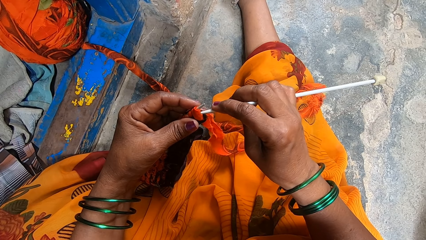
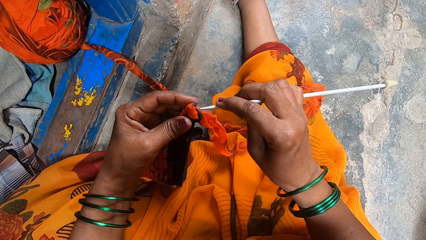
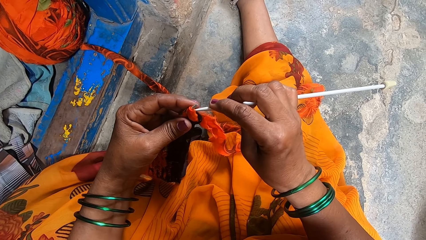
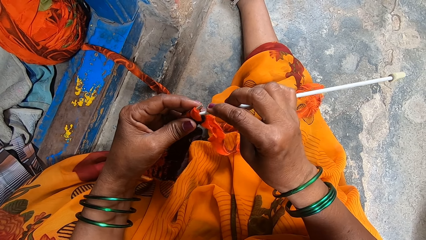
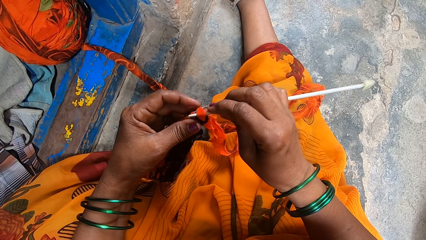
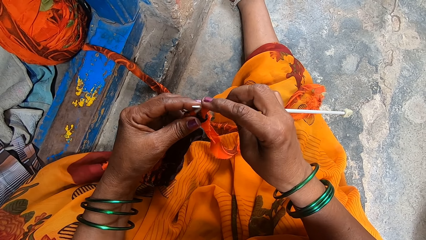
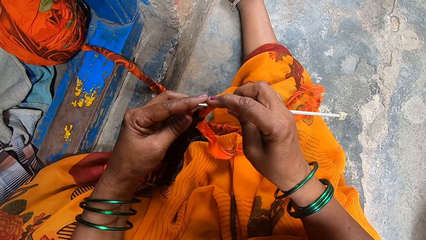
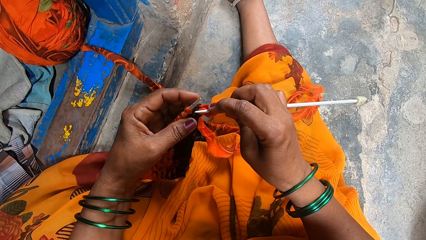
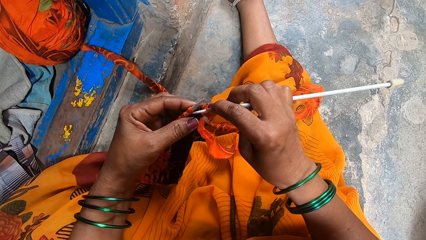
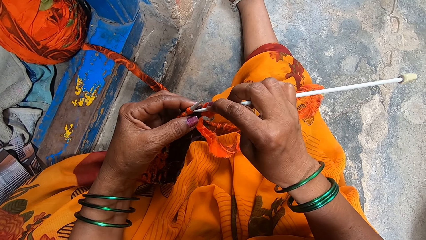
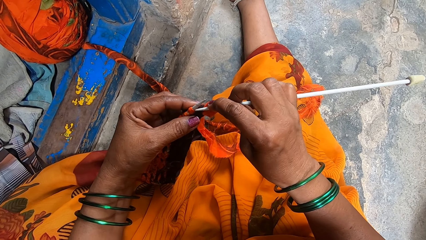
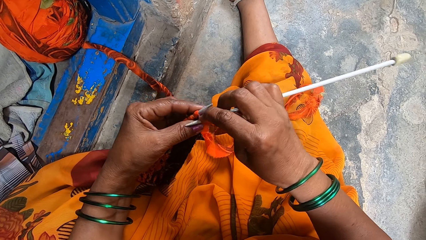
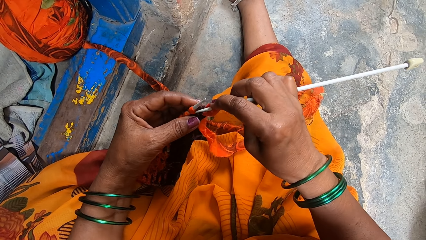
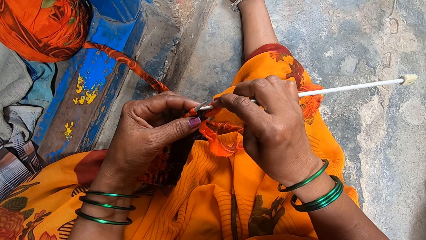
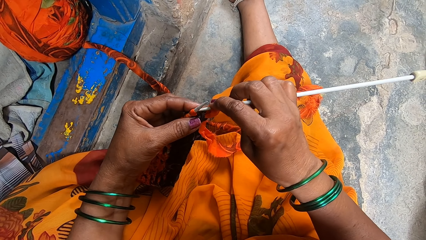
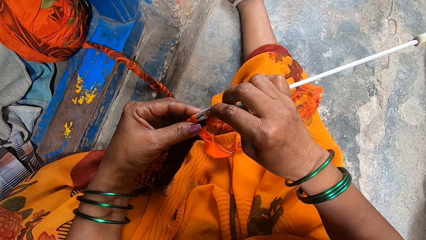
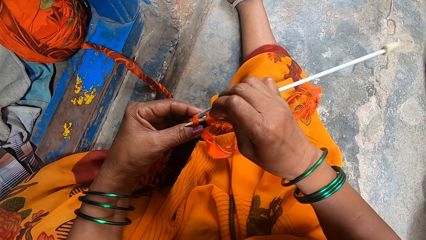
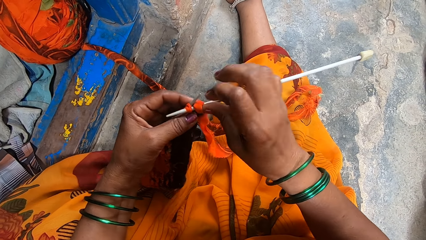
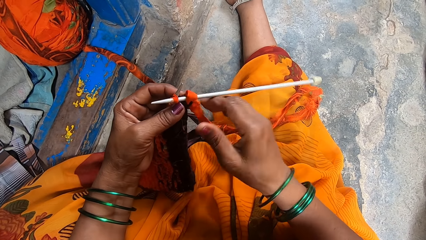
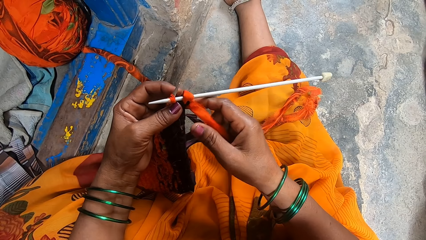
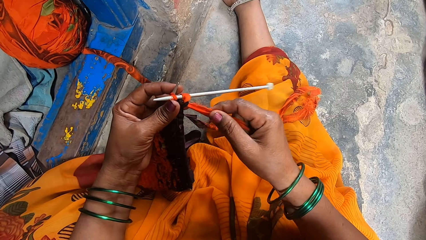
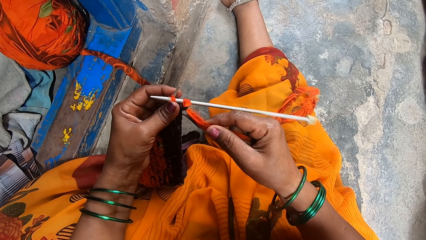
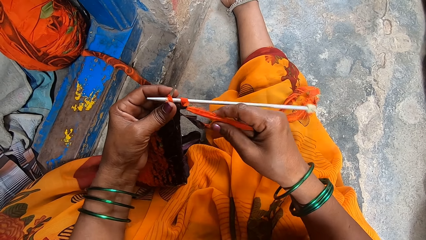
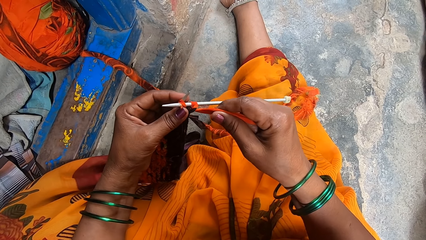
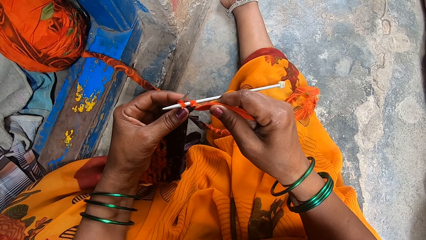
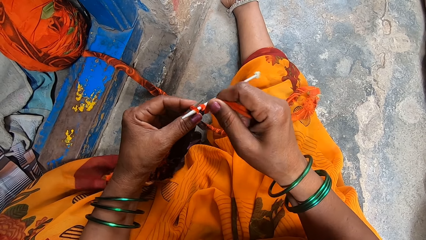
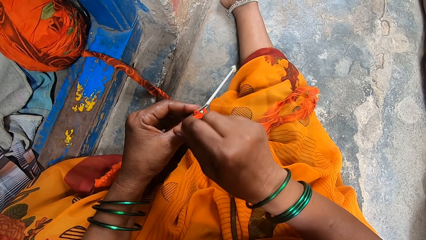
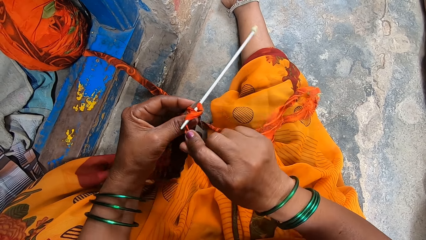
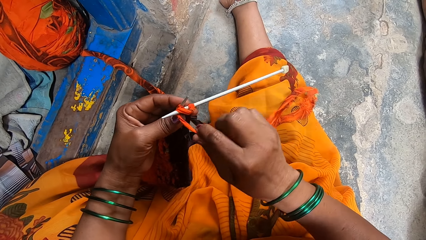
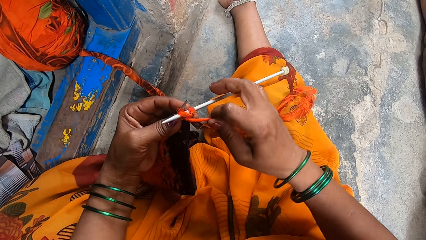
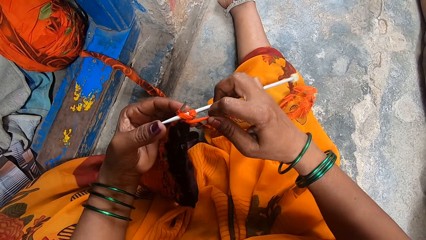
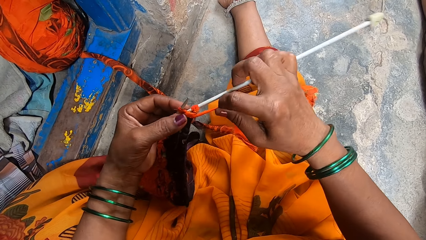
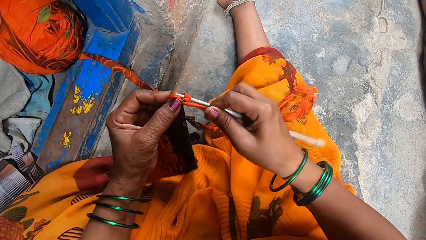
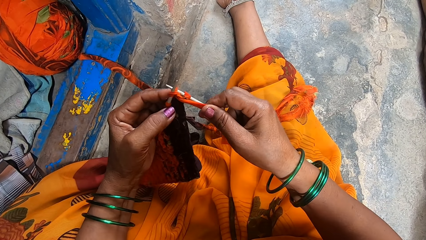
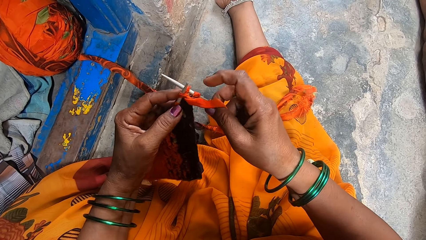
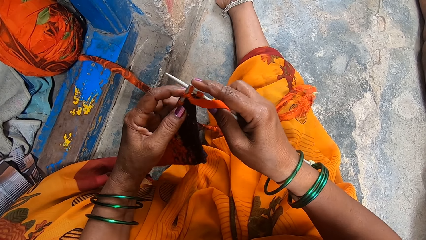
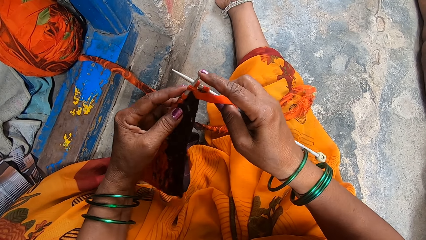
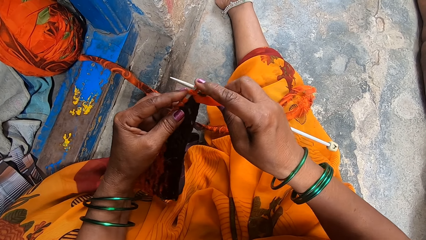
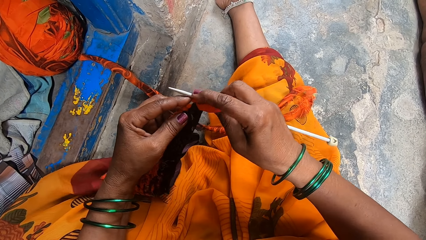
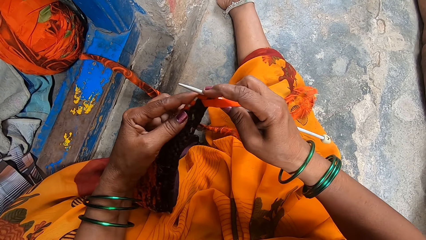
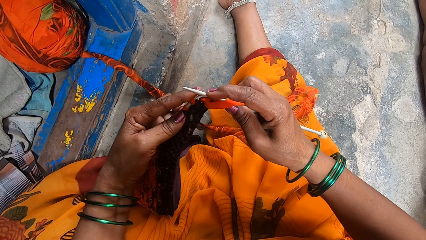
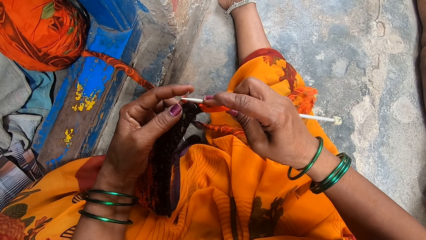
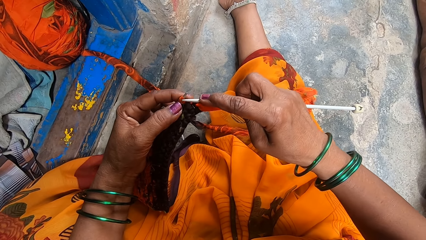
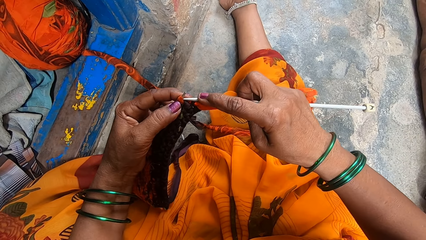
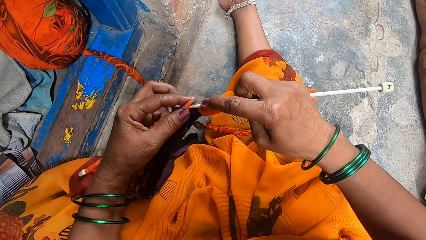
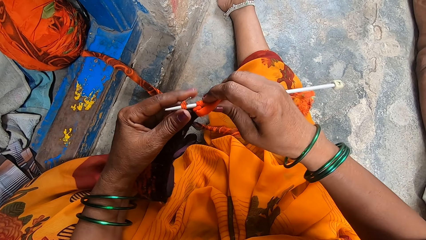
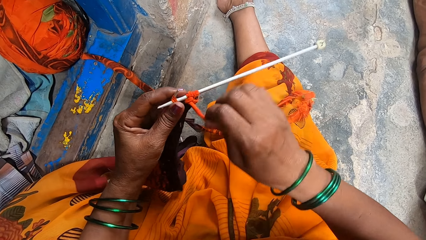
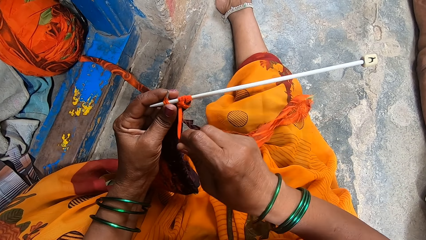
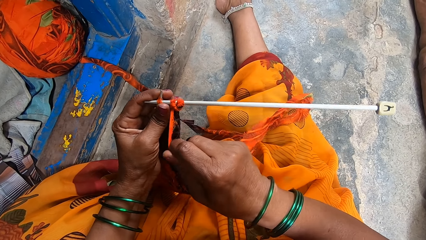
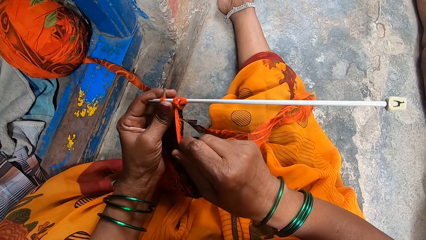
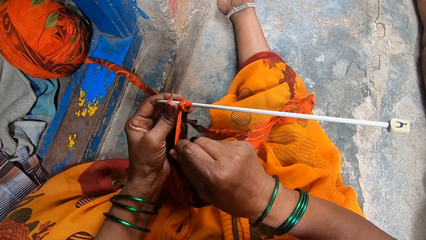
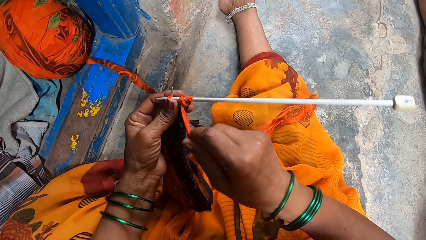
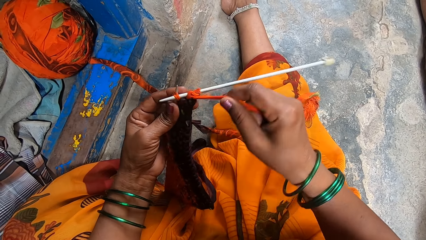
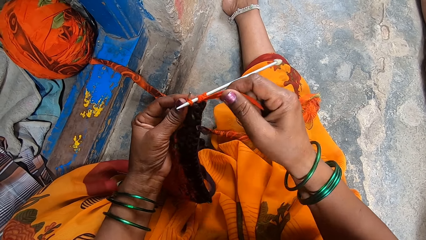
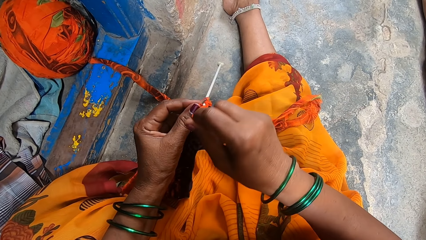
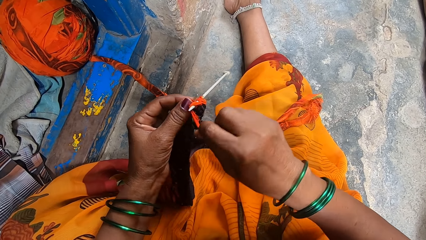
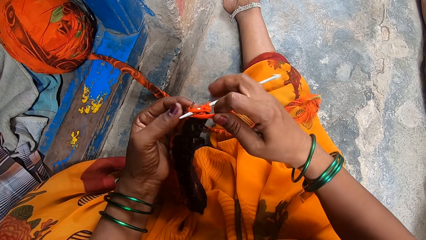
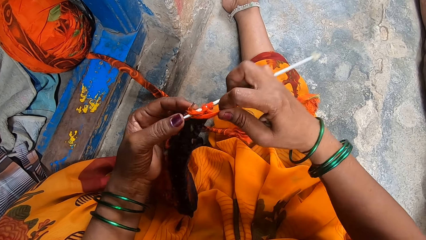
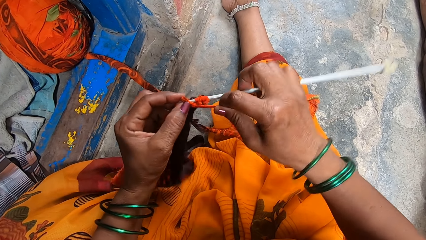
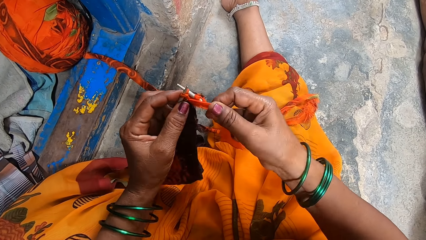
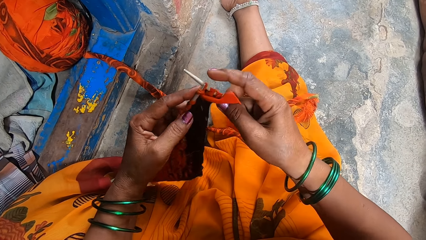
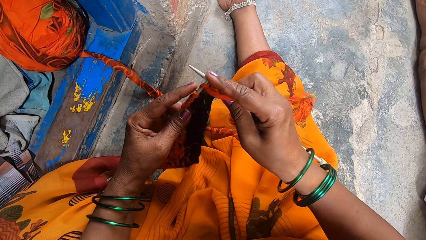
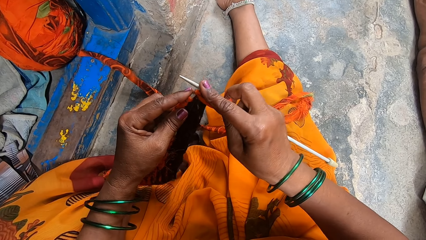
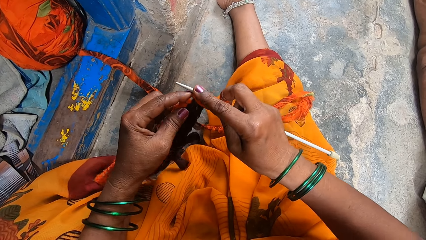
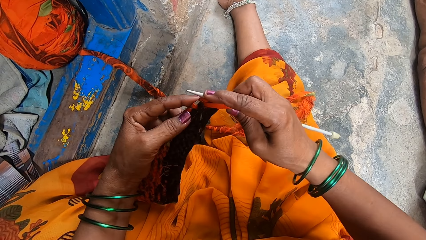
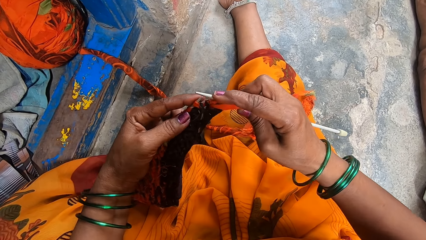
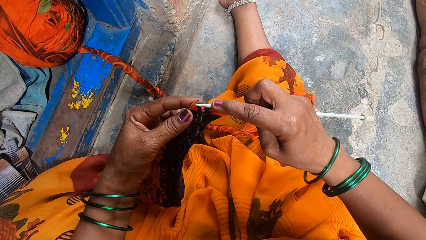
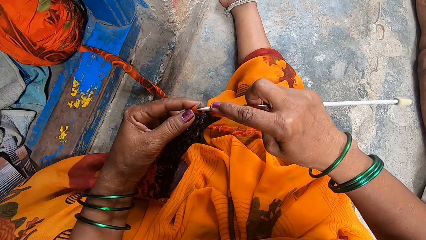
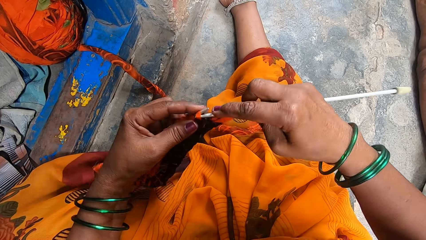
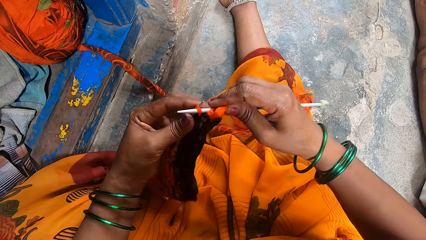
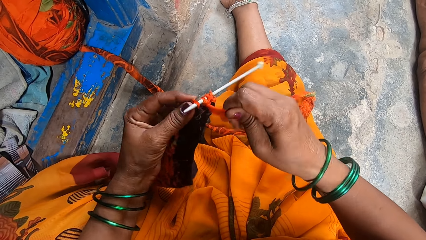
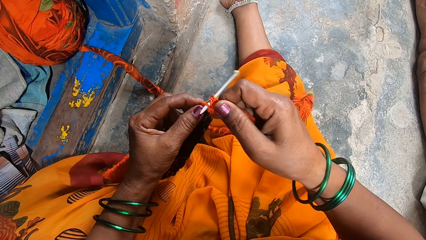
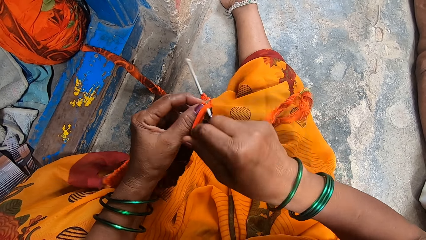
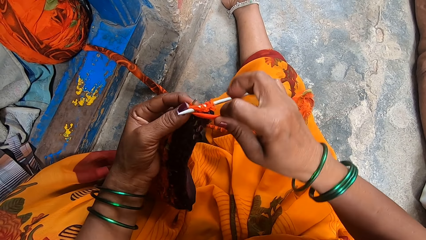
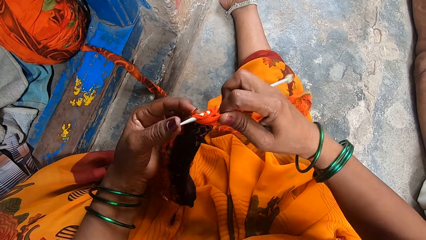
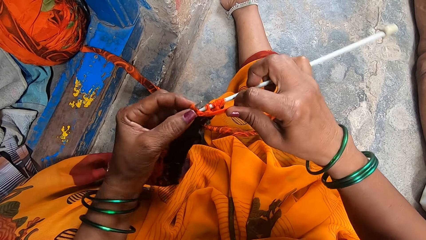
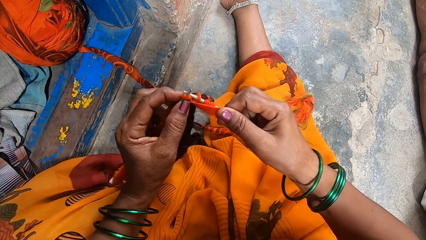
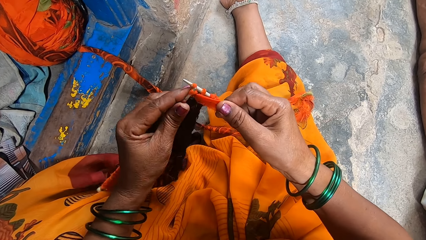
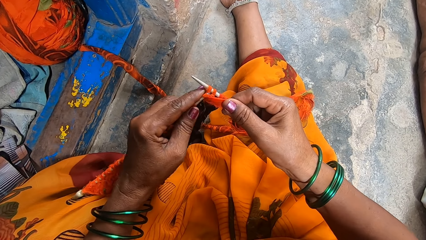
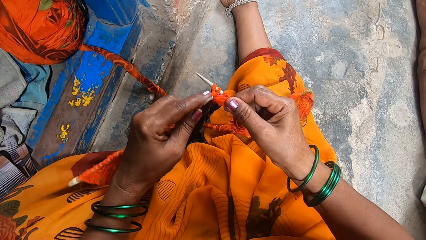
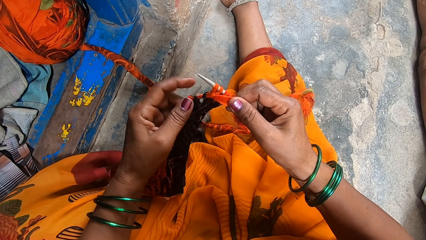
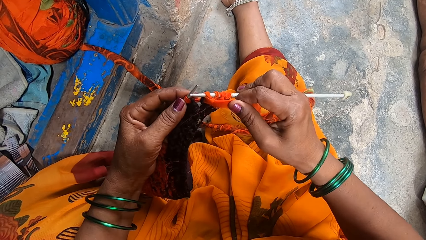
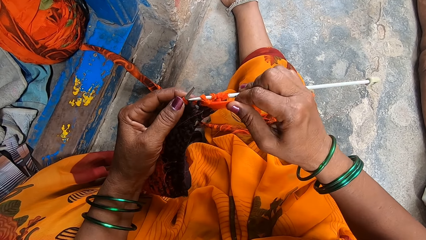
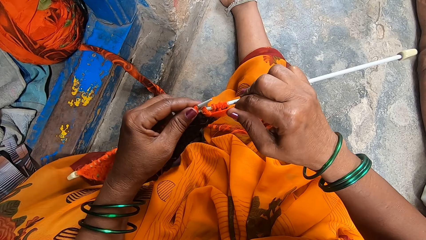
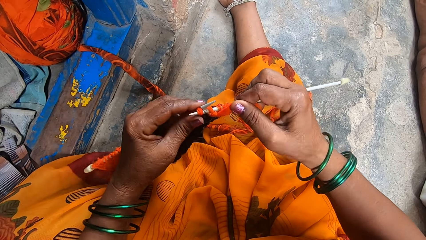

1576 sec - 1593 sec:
The camera wearer inserts the knitting needle in the fabric. They knit the fabric.
